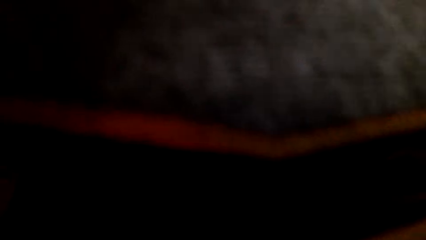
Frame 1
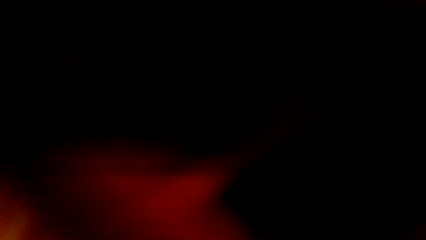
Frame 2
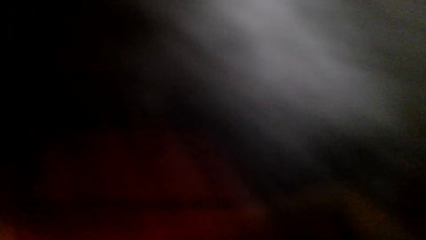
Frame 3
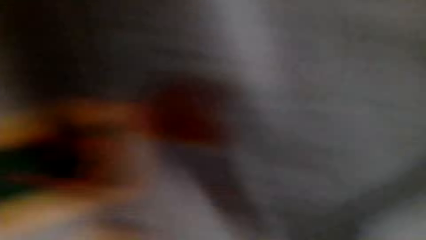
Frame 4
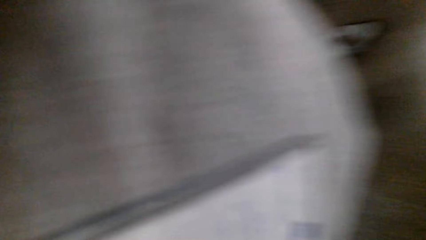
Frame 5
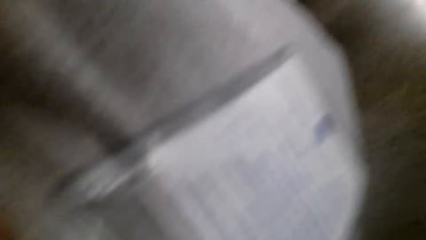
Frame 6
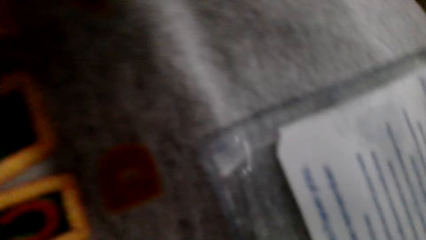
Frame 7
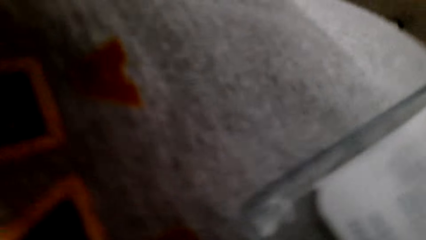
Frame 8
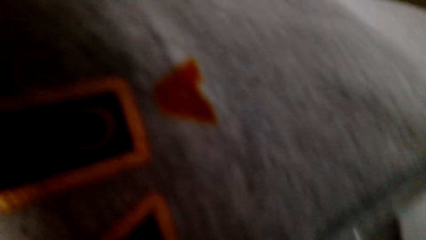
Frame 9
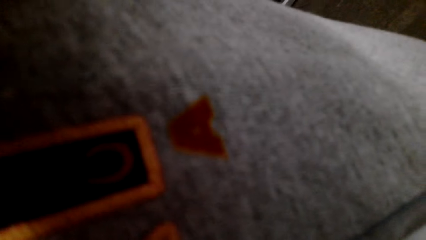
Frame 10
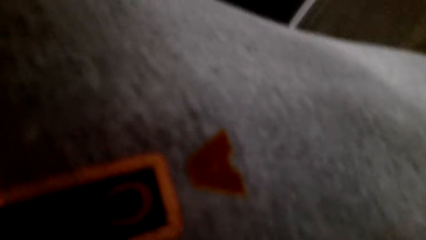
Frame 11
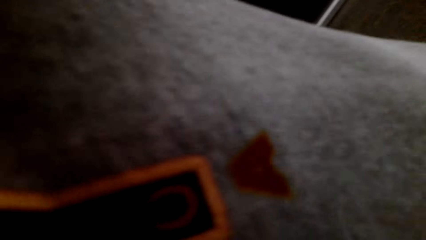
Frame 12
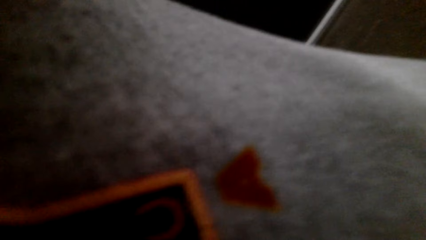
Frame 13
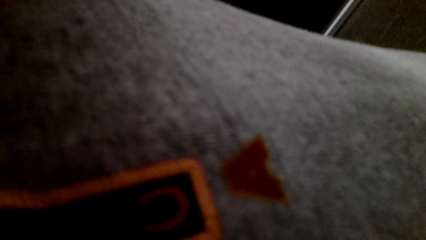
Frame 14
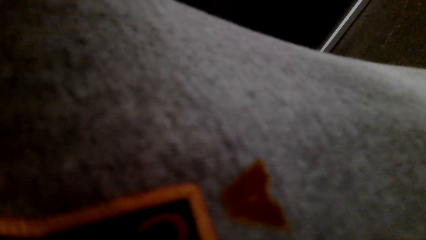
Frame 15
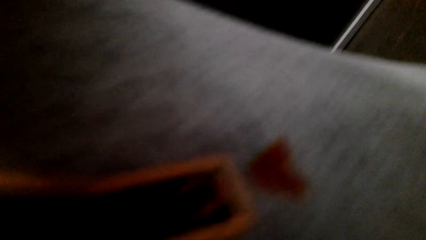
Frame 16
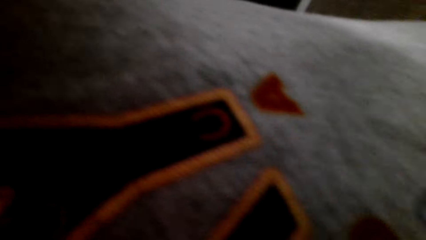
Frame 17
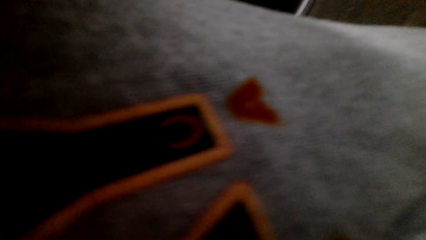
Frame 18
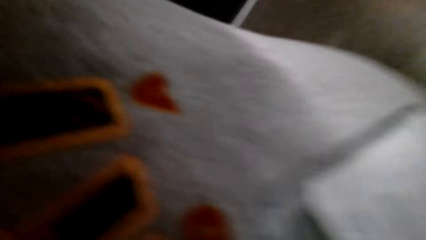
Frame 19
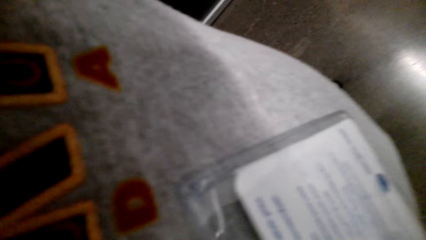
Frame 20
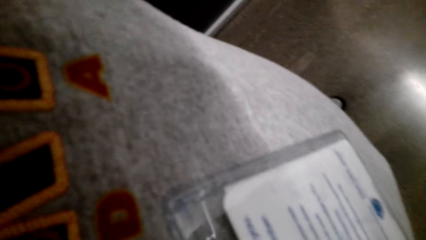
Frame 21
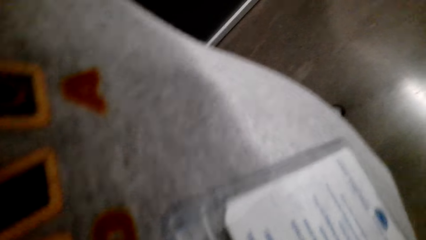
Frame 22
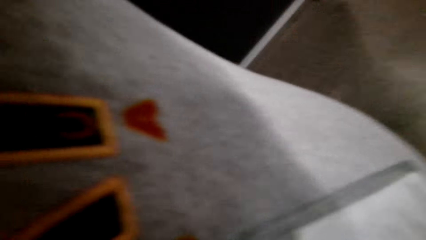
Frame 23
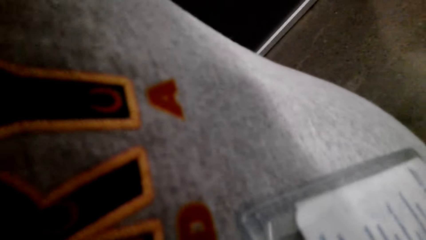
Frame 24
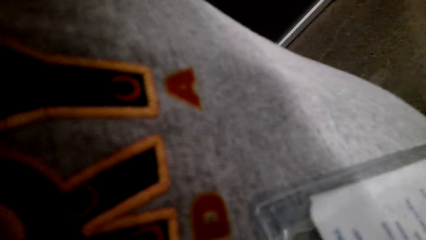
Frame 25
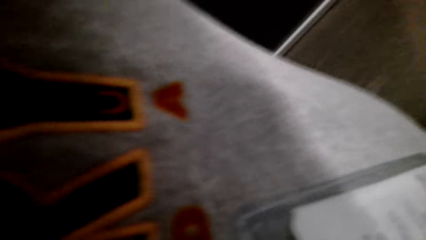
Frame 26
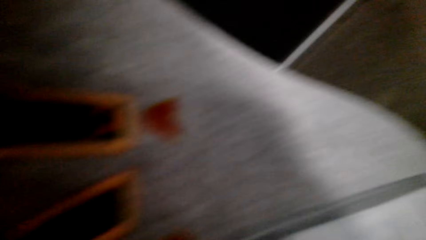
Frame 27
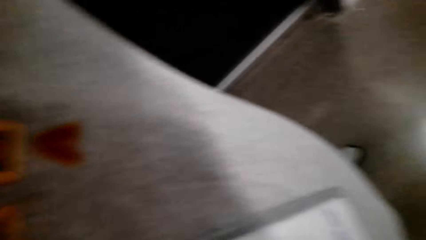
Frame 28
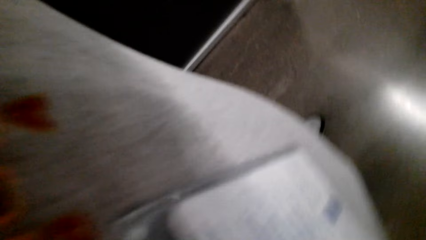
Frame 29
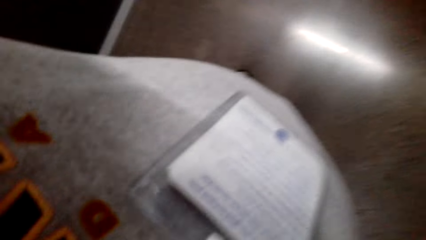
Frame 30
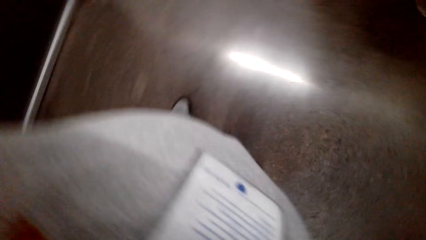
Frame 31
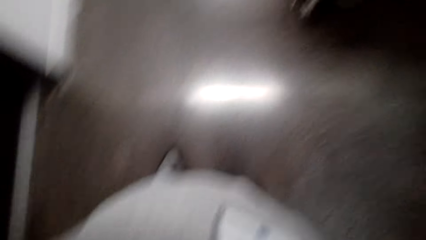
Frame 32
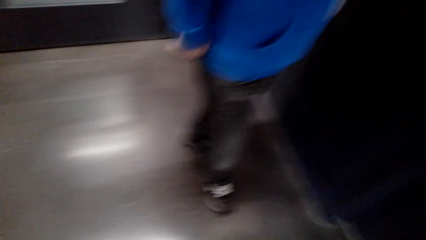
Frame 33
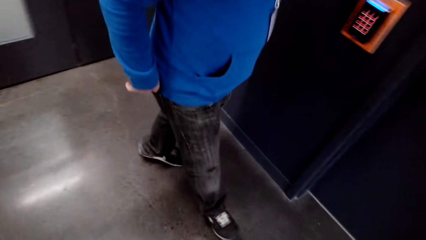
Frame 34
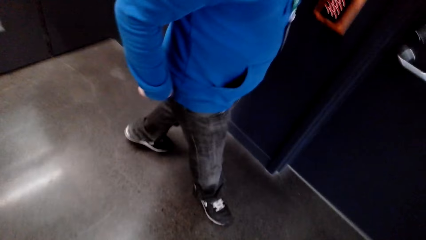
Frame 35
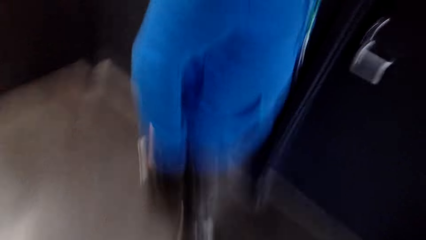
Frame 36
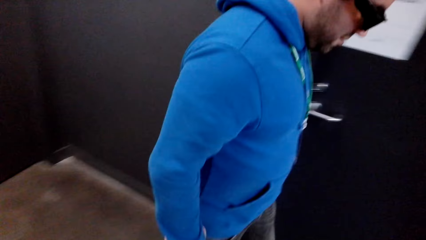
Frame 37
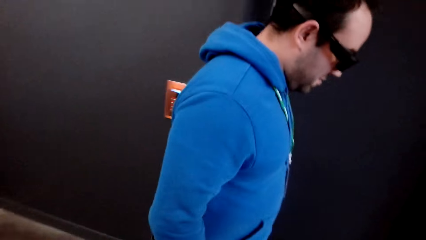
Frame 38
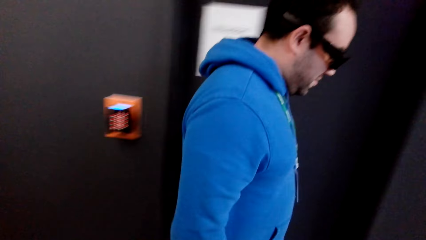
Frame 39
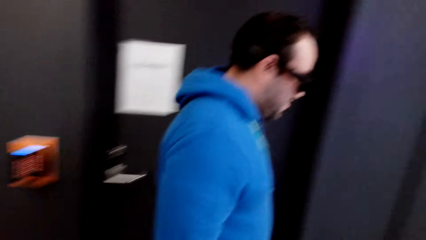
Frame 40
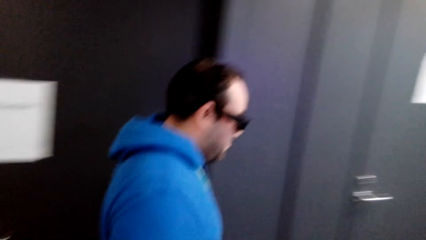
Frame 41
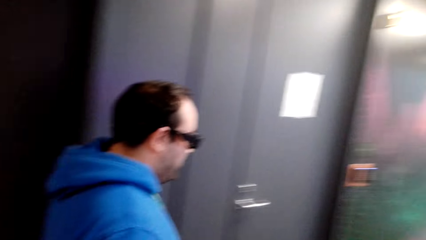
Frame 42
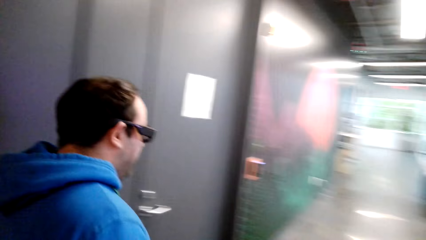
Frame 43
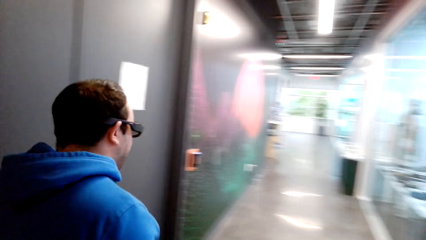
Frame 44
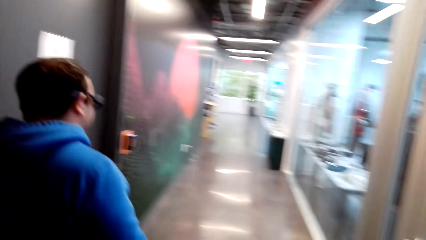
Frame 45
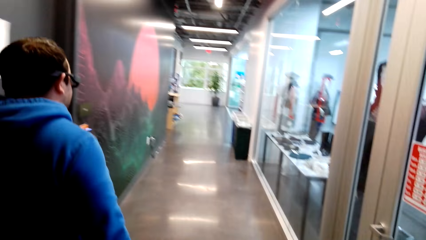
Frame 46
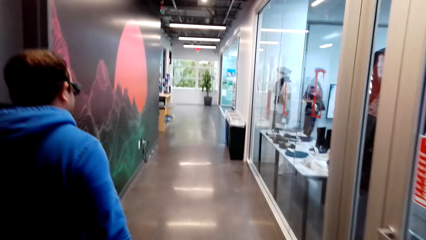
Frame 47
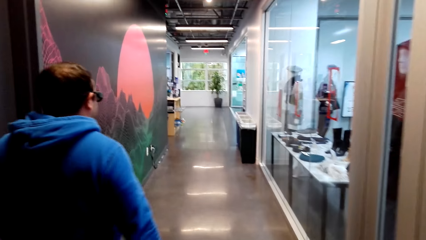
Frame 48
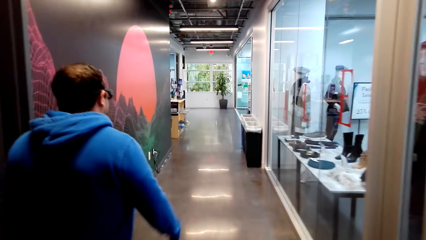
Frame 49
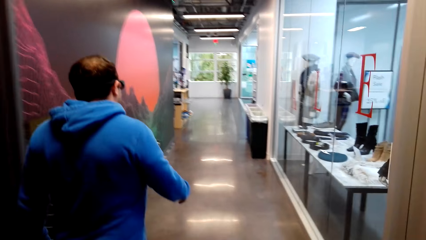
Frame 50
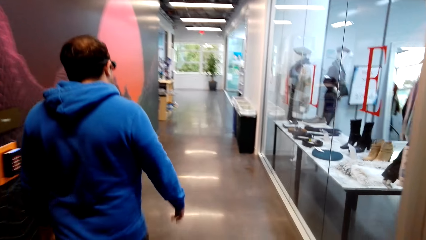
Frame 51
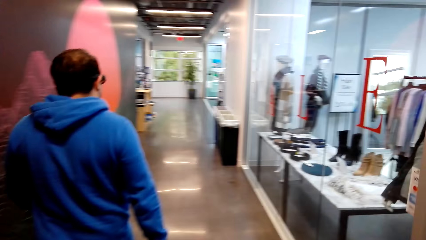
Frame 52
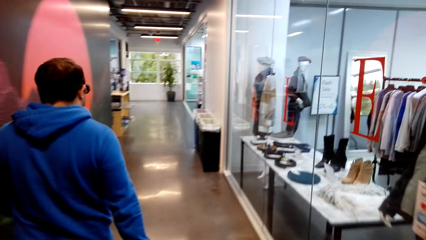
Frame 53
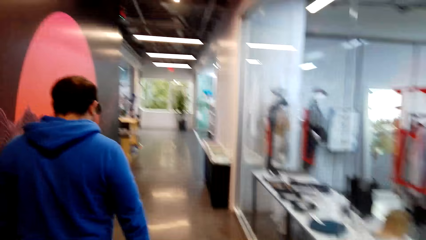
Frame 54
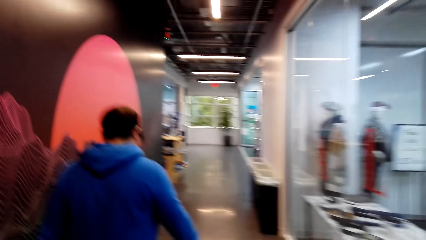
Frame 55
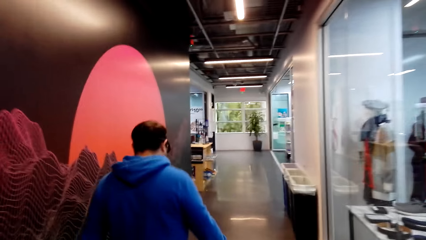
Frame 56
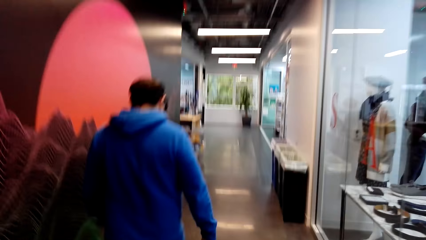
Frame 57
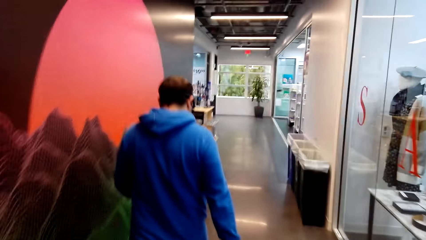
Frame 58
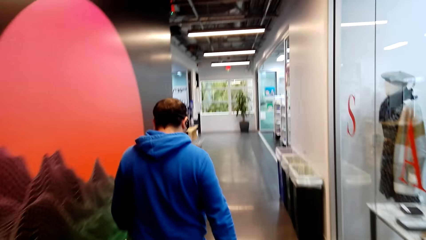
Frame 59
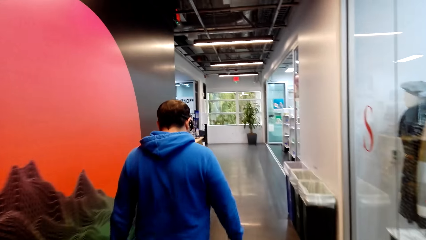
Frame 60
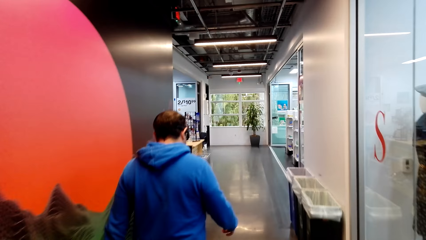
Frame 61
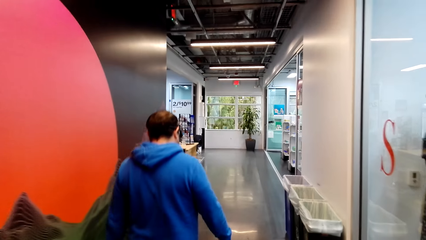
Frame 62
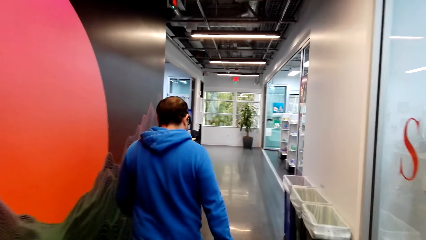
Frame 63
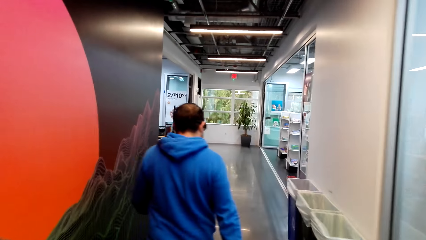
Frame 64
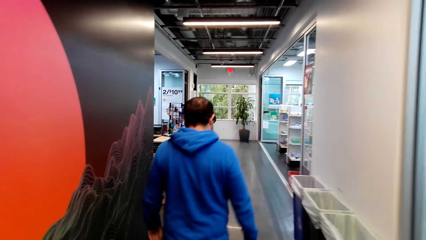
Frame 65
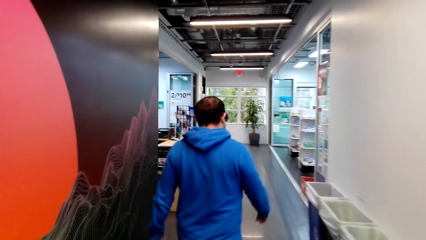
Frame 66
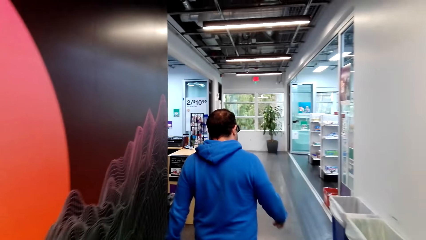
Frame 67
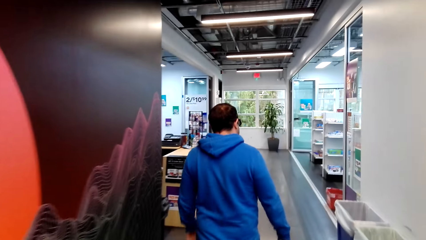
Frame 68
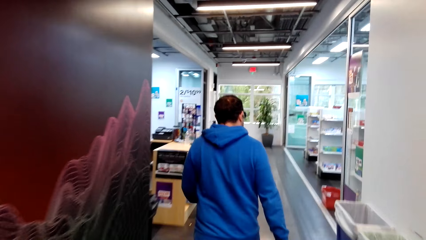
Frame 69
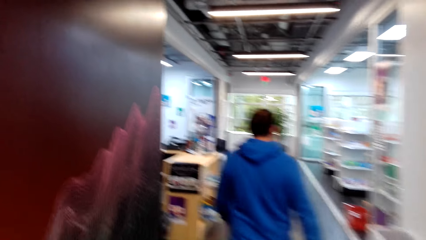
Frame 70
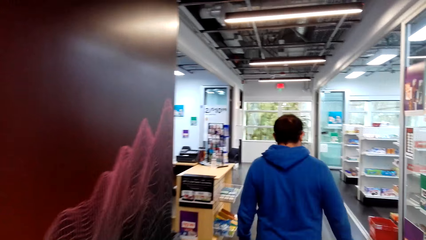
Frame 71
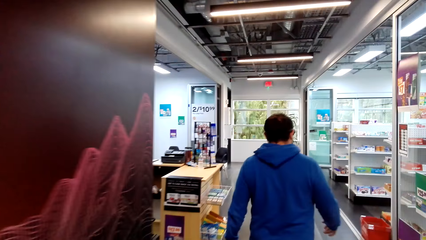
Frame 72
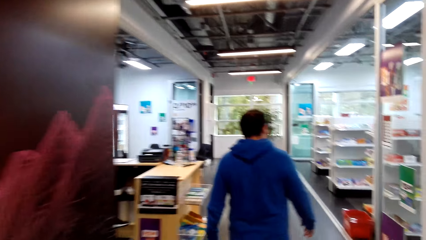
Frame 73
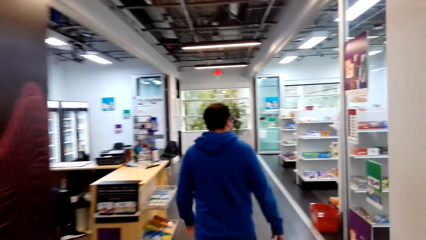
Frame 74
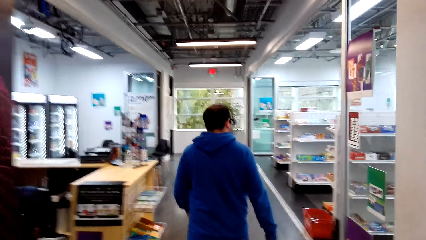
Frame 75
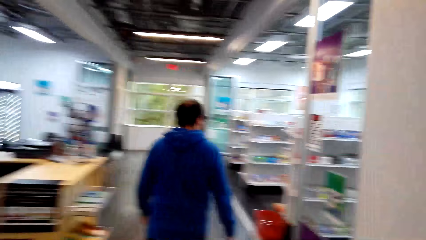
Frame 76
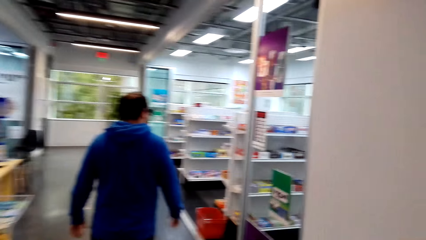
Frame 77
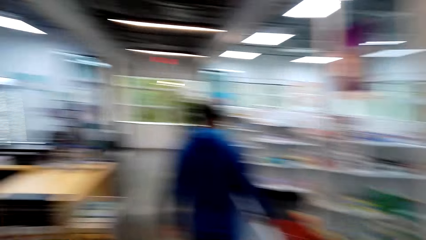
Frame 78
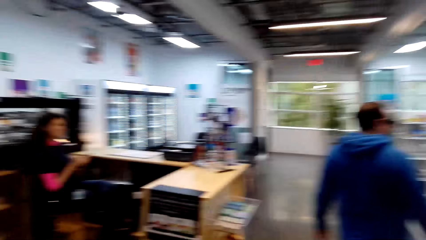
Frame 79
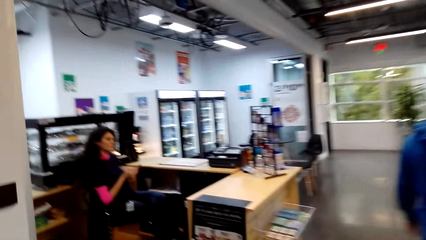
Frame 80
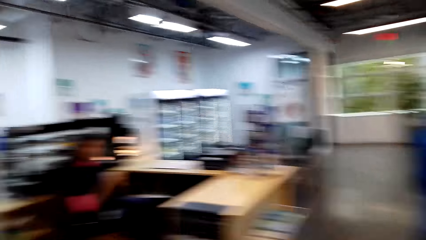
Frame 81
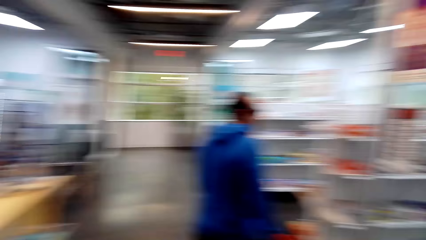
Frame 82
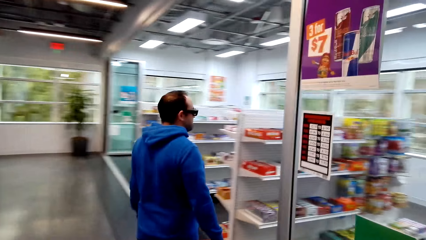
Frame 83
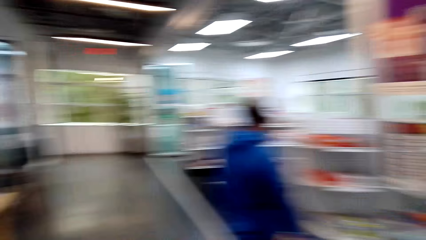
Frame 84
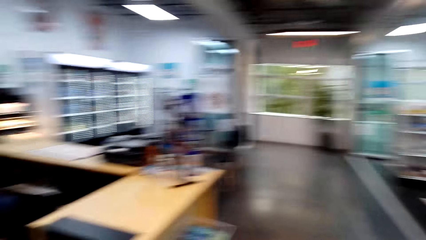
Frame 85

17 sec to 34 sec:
The camera wearer looks around. A man walks around the room. The camera wearer walks in the corridor.
